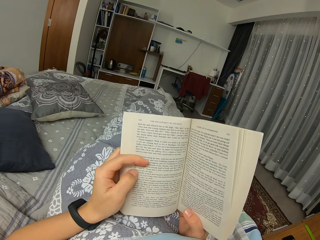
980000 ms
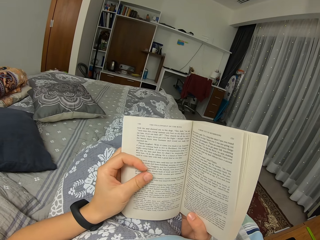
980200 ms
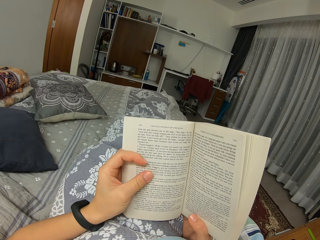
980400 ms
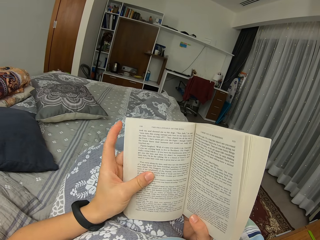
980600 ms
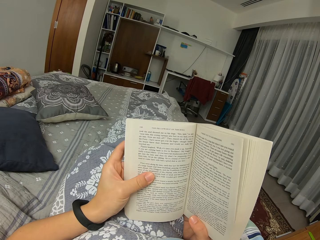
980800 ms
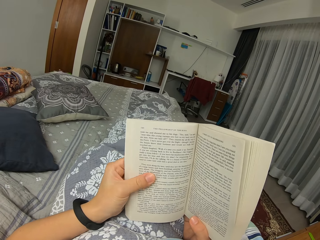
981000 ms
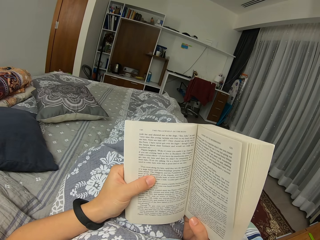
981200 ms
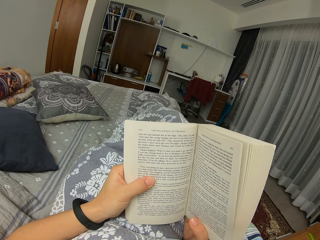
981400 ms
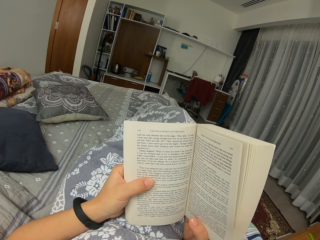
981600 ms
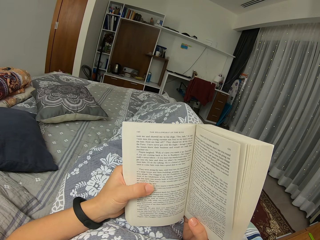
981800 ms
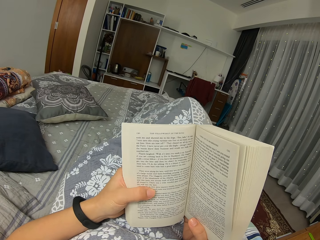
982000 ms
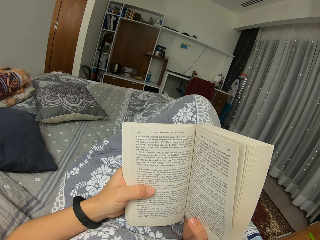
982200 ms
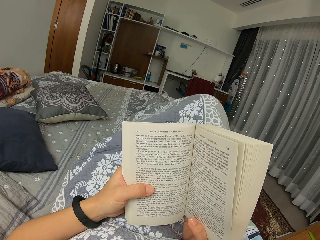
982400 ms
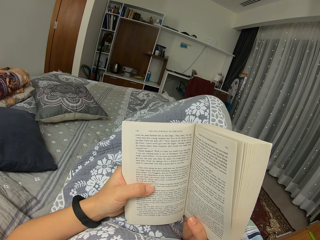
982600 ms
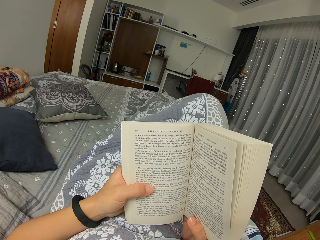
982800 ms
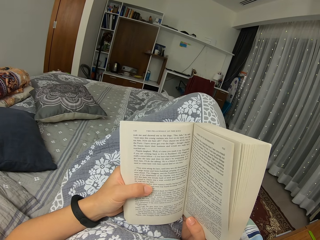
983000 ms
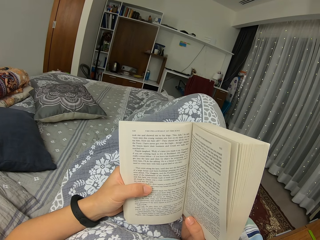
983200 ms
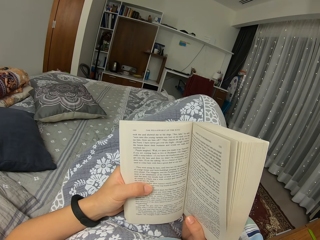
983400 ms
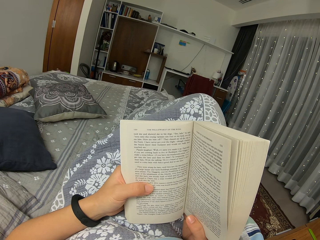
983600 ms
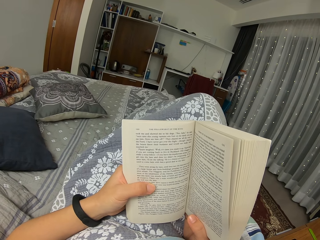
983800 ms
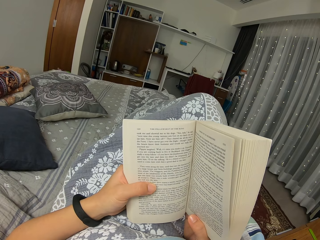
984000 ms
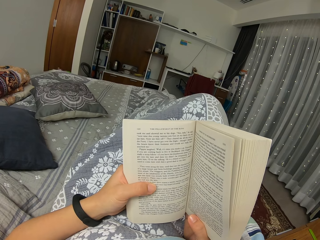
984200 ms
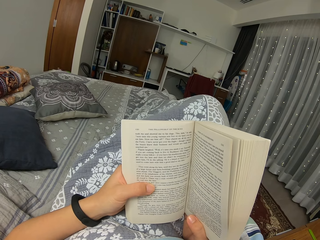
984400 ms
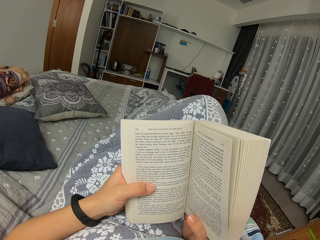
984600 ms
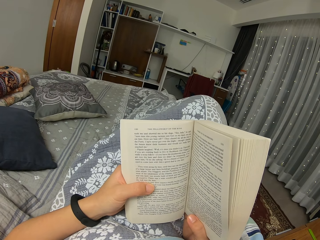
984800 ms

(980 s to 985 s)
The camera wearer reads a book. They lift a leg and move the book. They read the book again. They move a foot.

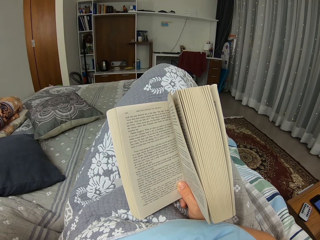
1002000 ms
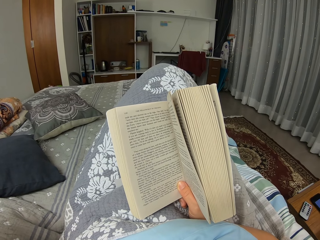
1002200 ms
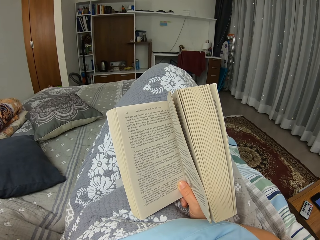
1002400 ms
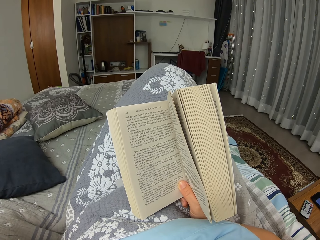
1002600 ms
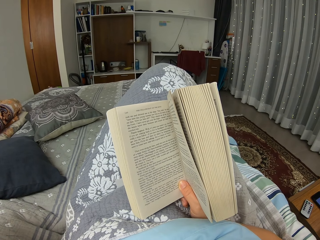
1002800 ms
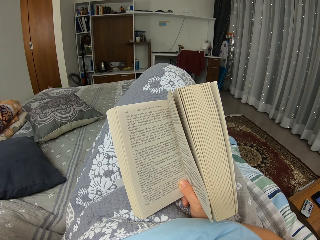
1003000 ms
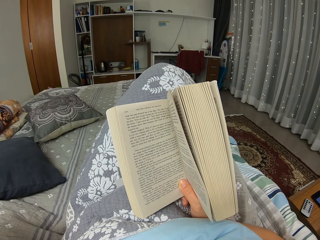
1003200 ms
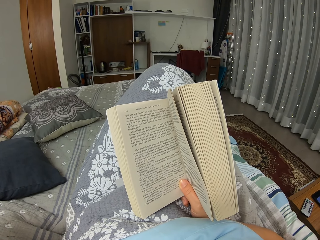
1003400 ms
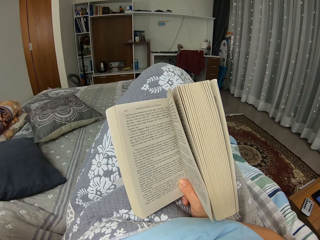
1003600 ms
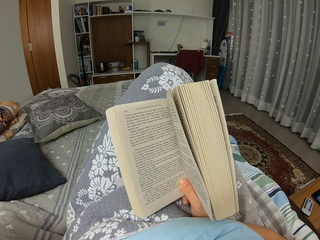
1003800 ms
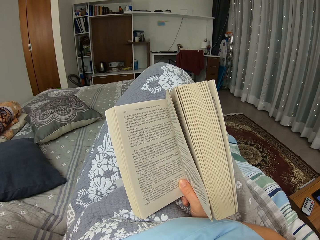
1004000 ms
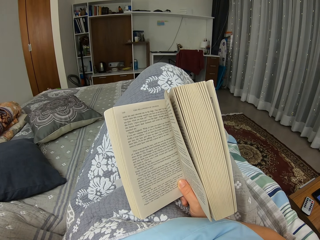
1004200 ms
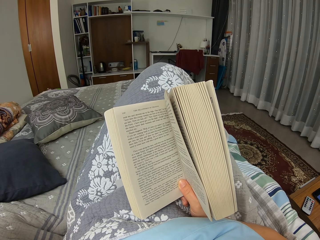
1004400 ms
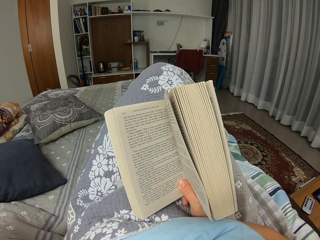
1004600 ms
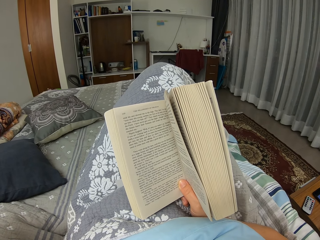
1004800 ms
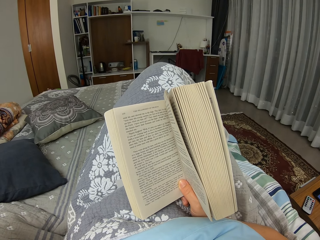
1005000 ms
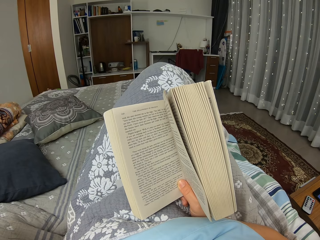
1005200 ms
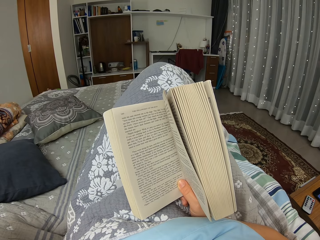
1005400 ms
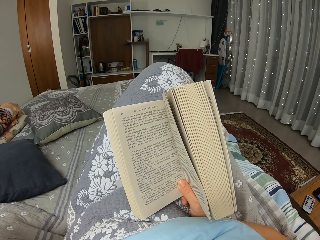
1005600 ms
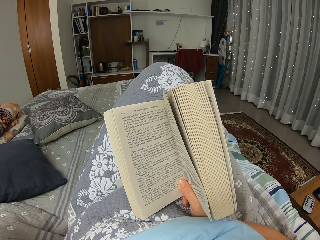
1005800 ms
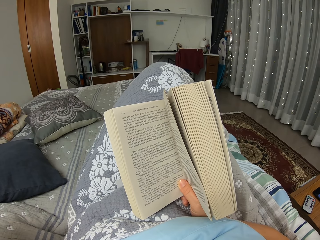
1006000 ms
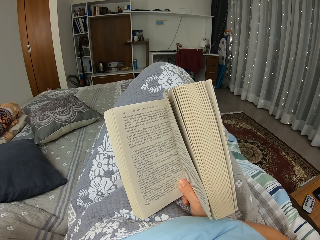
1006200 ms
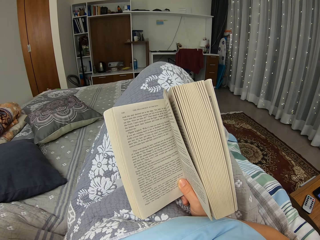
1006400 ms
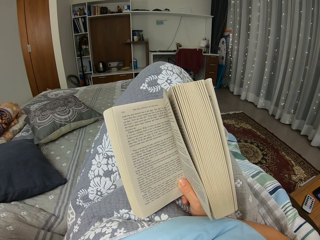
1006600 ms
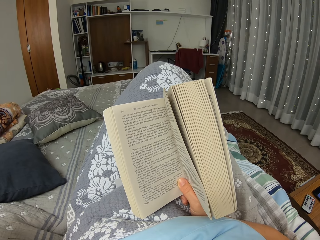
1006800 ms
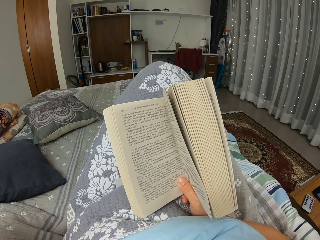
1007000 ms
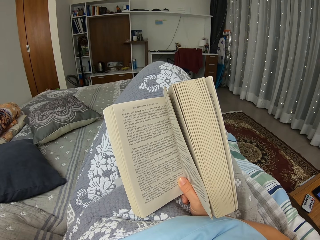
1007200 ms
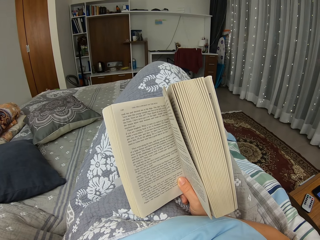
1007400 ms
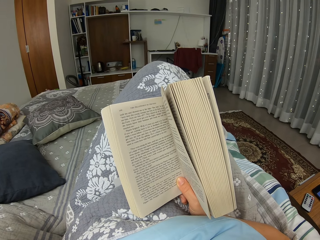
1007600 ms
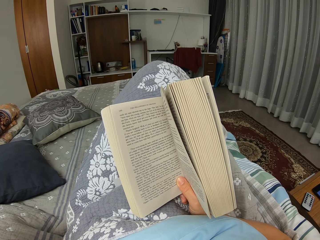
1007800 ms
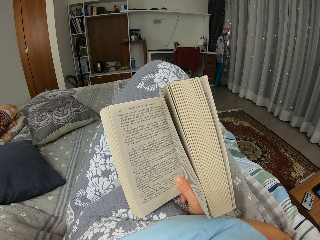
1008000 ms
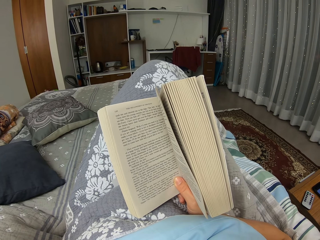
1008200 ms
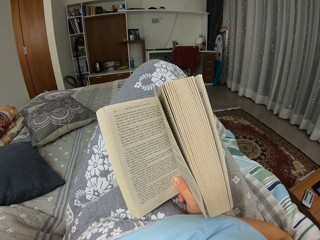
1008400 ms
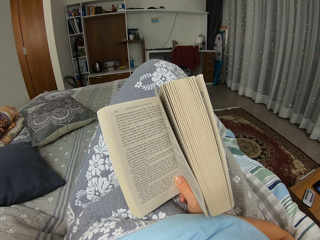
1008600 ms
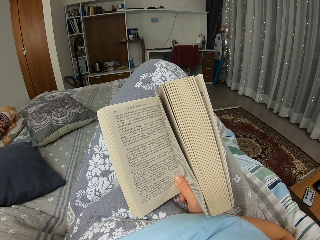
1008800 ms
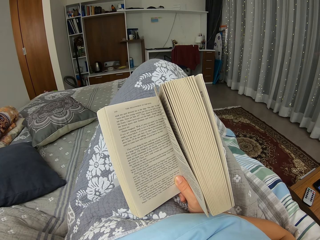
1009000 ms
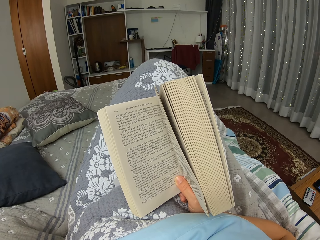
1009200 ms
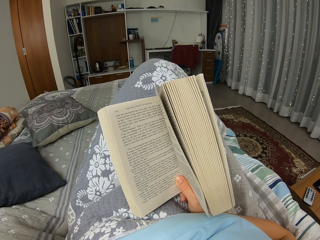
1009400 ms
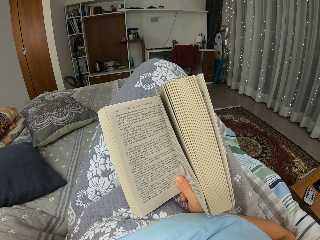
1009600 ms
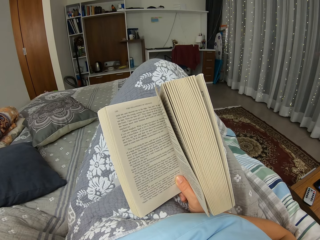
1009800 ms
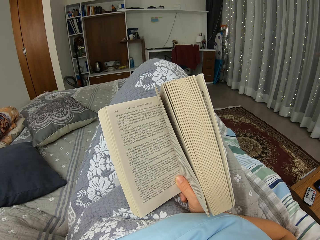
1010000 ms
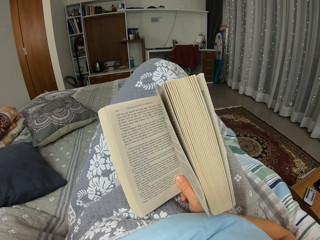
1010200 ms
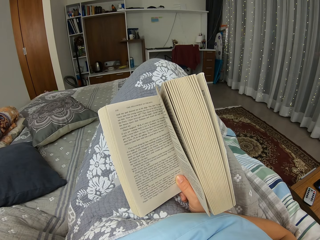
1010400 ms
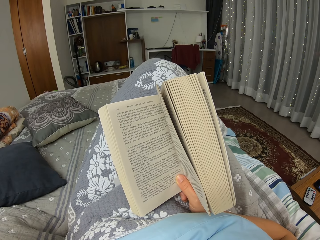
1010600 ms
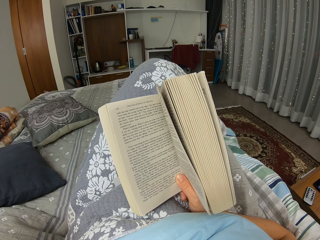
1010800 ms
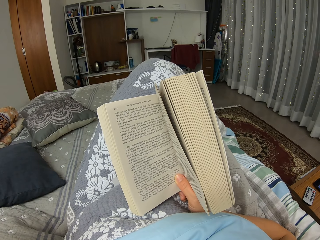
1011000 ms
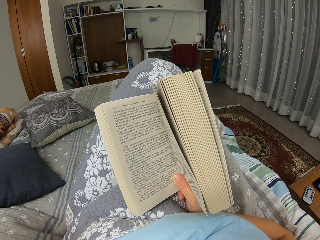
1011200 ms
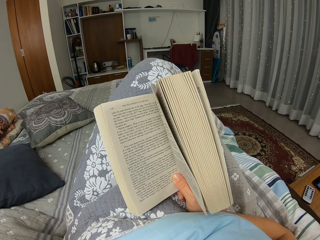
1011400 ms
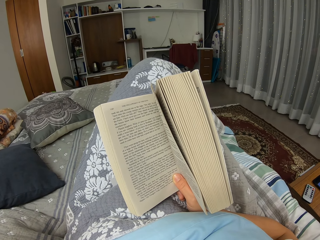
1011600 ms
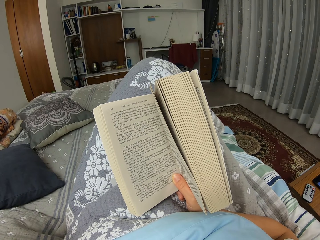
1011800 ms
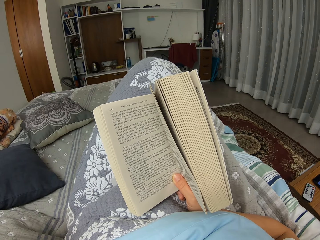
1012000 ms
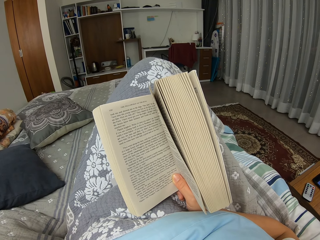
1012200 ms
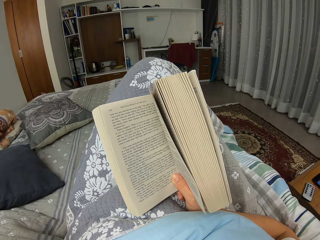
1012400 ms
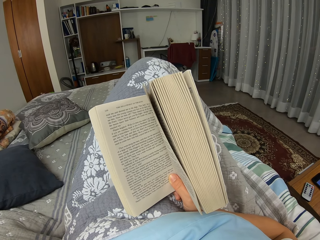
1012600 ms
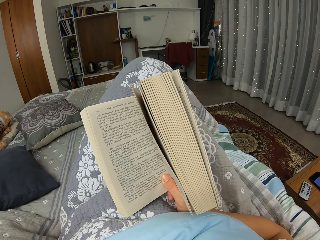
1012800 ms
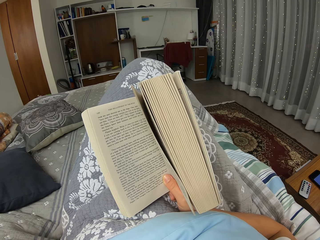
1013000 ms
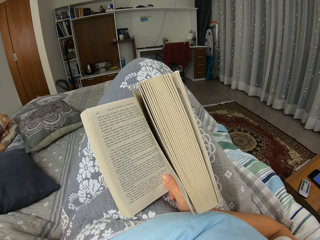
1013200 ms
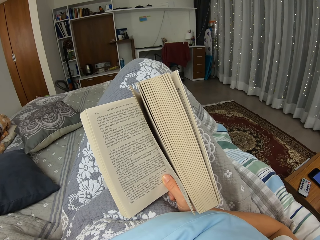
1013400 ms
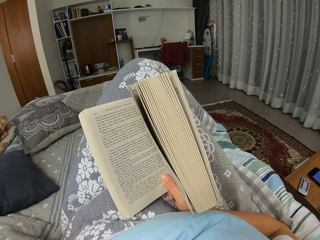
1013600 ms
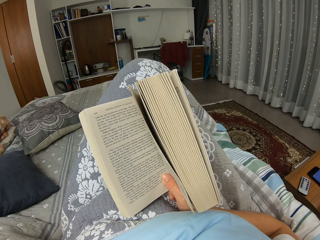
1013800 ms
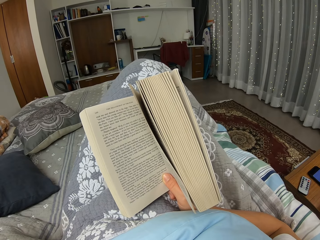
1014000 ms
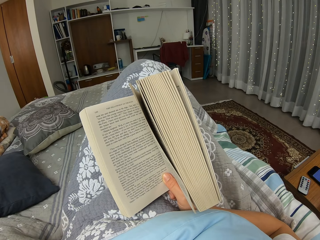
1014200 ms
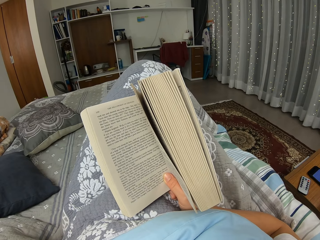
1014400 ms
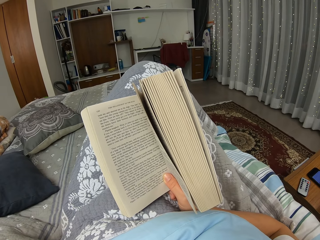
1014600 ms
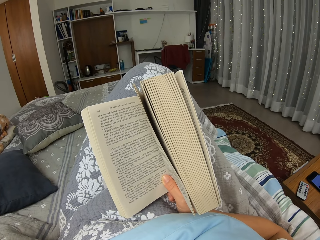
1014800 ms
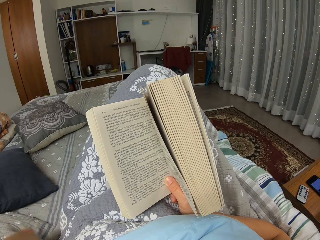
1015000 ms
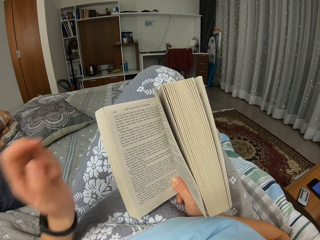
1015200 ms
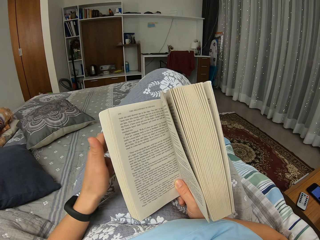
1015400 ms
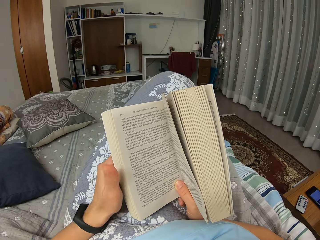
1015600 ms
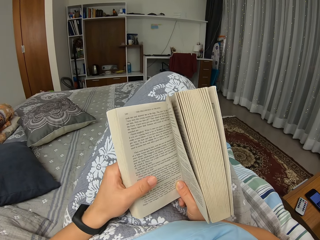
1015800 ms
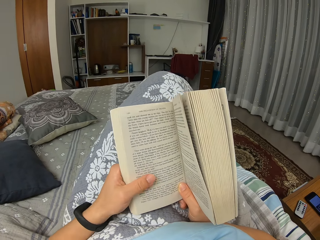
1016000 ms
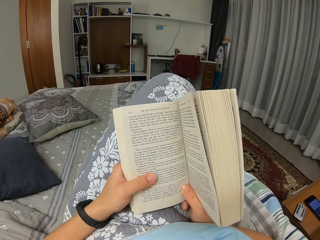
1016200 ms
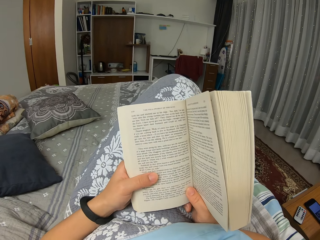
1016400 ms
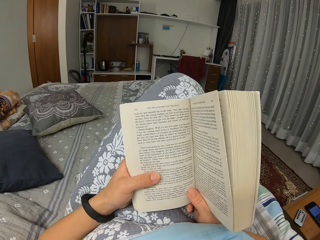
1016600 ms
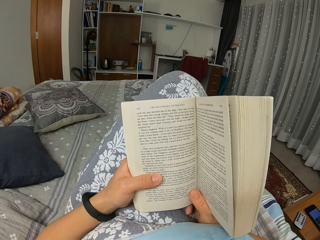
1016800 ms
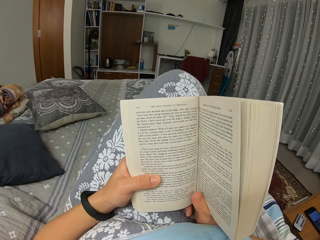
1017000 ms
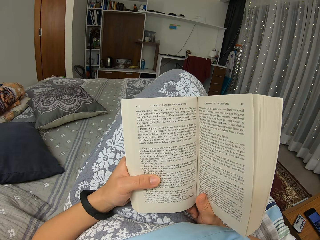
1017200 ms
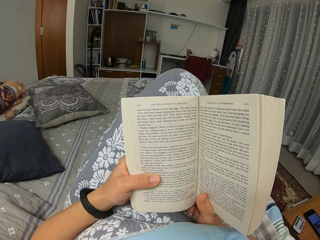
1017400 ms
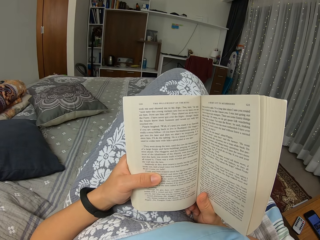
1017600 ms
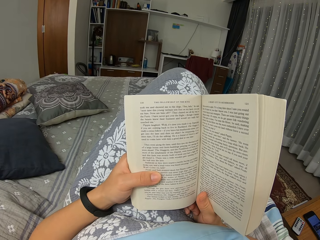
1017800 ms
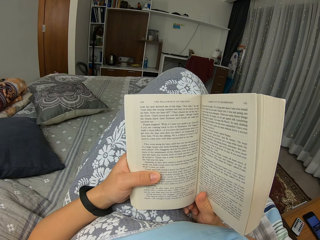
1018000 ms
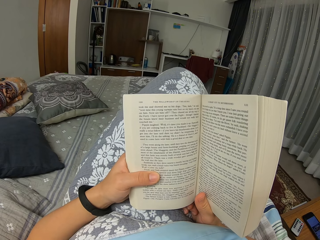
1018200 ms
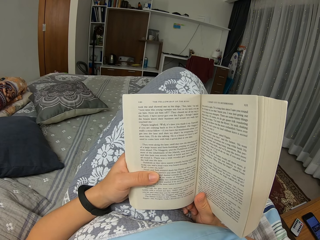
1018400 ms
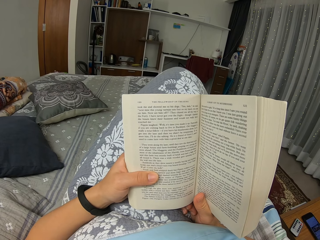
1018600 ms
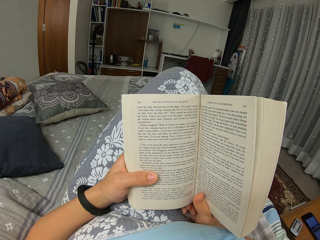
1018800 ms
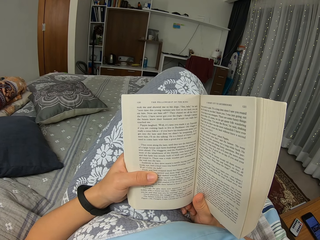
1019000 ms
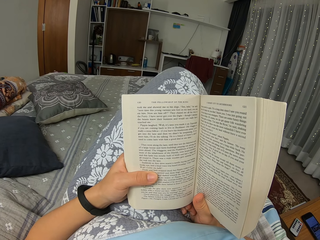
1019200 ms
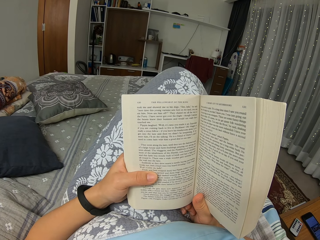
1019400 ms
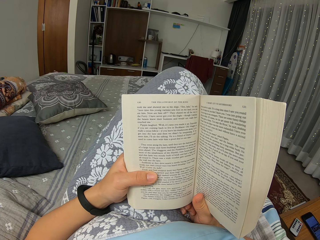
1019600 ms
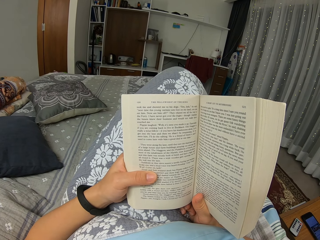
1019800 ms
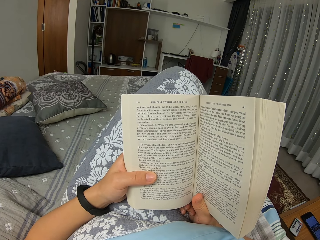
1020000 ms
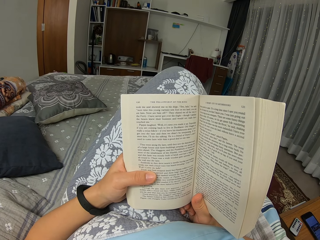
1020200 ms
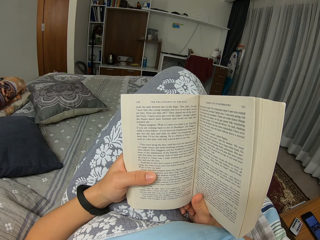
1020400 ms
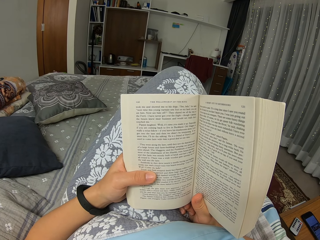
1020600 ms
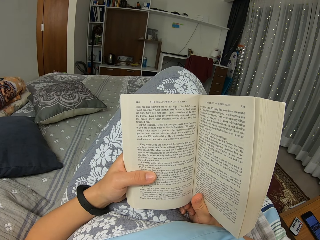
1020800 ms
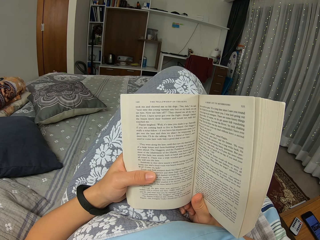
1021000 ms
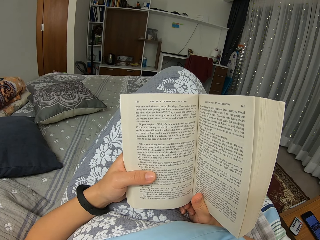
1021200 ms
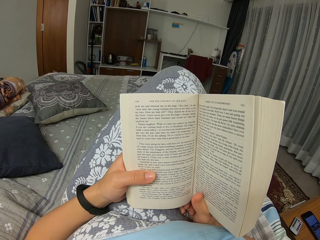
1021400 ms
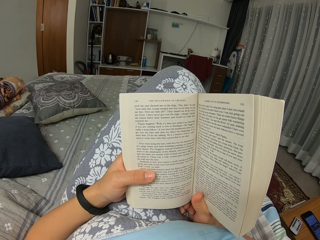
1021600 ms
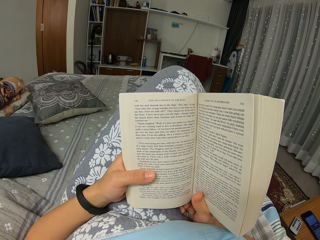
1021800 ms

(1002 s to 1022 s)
The camera wearer reads a book. They lower an arm. They hold the book with both hands.
